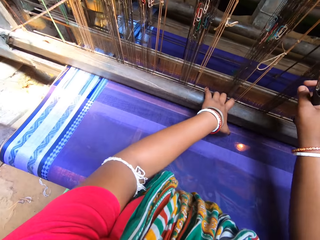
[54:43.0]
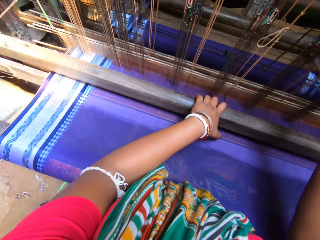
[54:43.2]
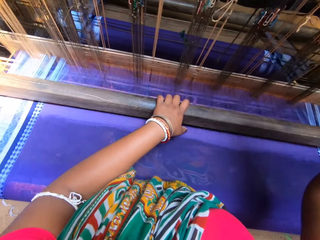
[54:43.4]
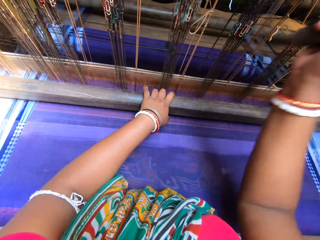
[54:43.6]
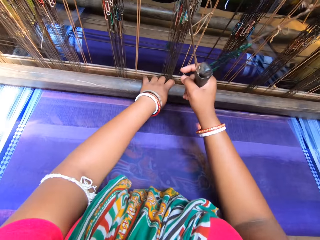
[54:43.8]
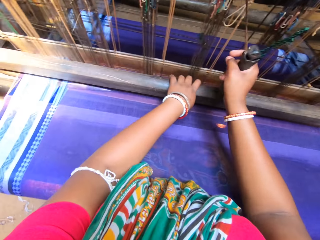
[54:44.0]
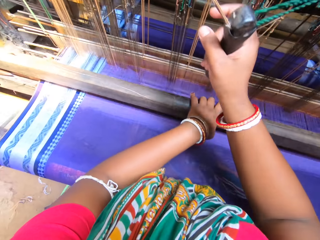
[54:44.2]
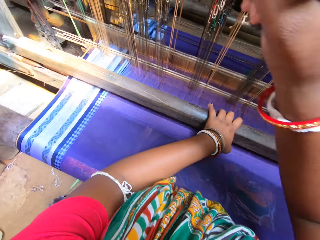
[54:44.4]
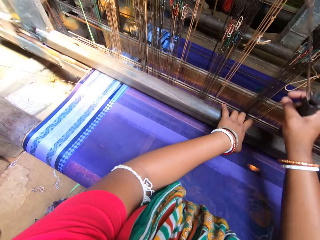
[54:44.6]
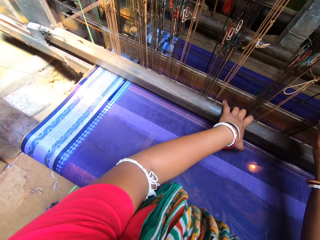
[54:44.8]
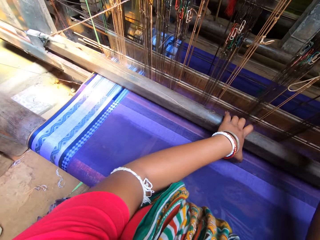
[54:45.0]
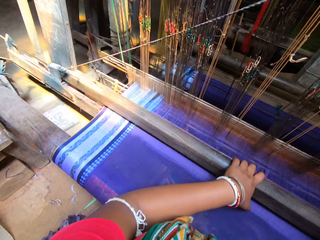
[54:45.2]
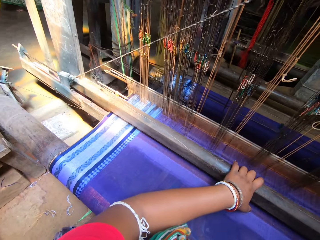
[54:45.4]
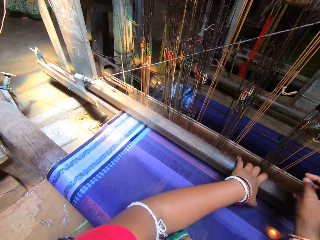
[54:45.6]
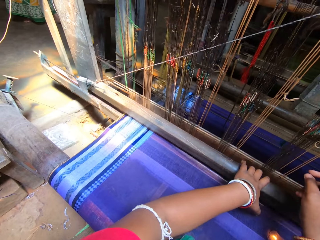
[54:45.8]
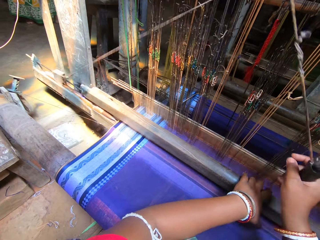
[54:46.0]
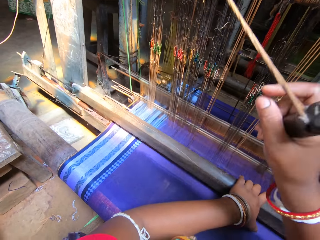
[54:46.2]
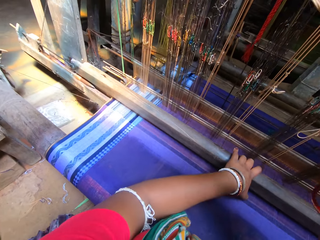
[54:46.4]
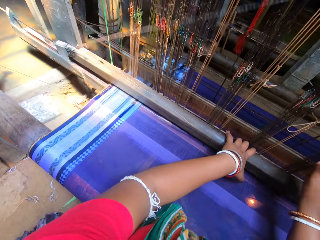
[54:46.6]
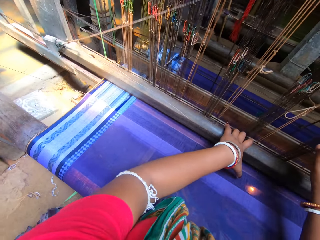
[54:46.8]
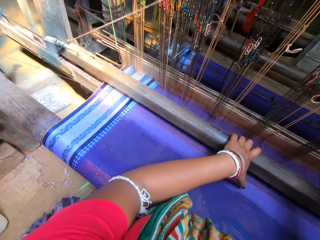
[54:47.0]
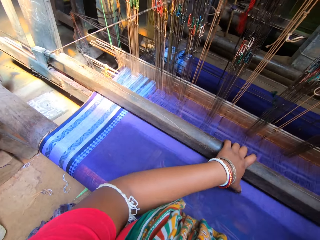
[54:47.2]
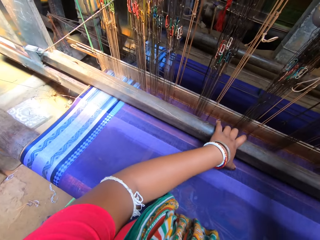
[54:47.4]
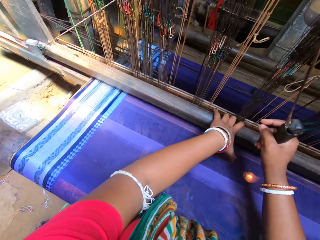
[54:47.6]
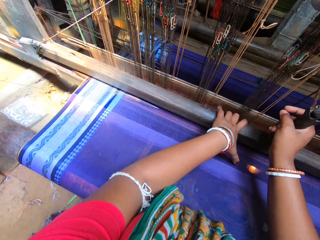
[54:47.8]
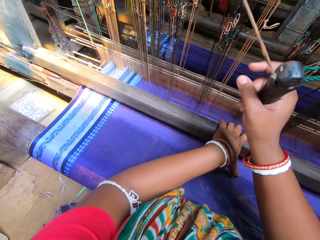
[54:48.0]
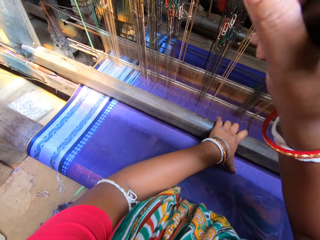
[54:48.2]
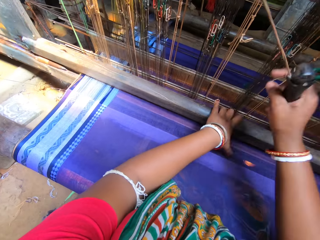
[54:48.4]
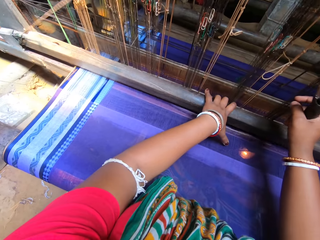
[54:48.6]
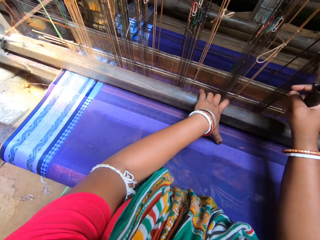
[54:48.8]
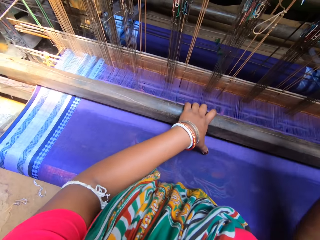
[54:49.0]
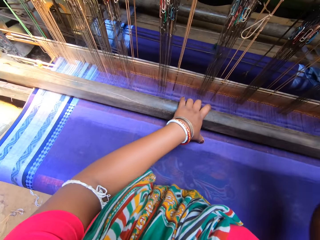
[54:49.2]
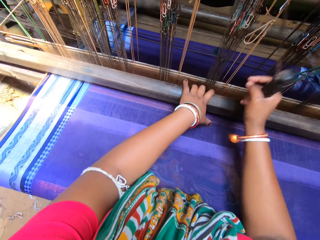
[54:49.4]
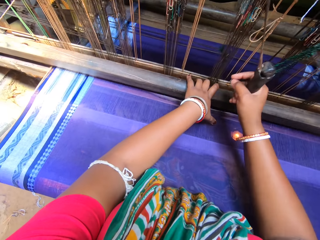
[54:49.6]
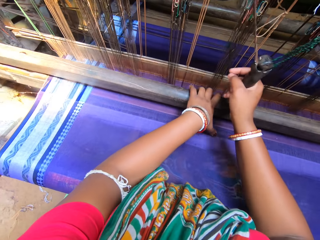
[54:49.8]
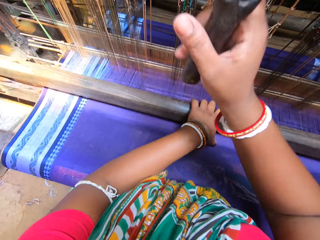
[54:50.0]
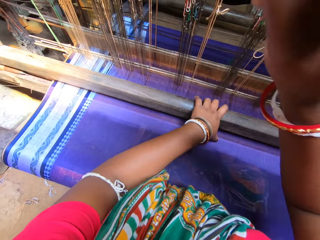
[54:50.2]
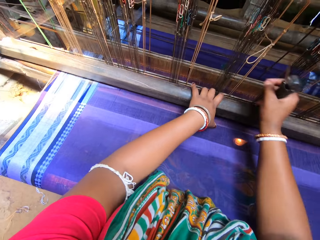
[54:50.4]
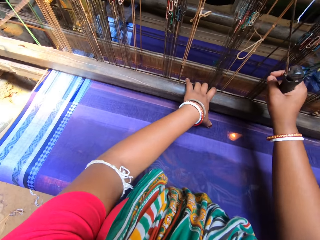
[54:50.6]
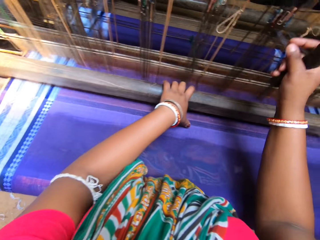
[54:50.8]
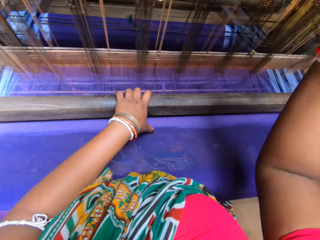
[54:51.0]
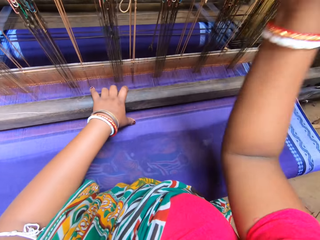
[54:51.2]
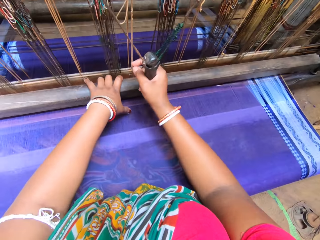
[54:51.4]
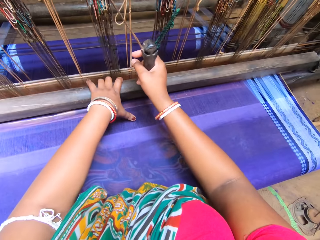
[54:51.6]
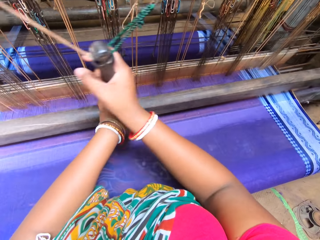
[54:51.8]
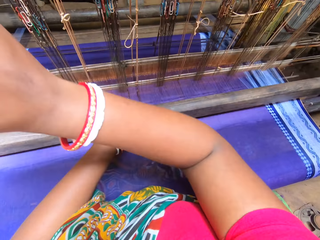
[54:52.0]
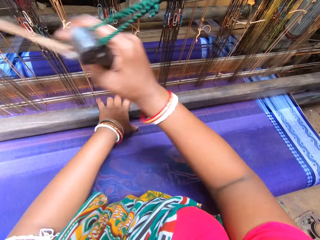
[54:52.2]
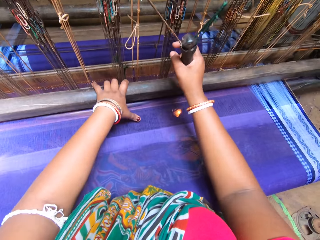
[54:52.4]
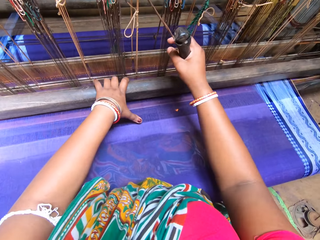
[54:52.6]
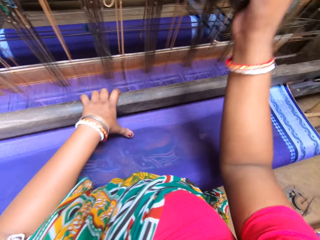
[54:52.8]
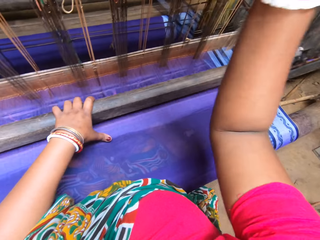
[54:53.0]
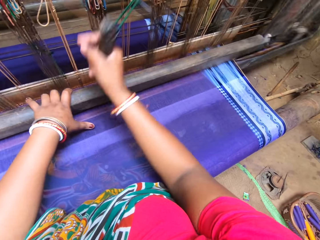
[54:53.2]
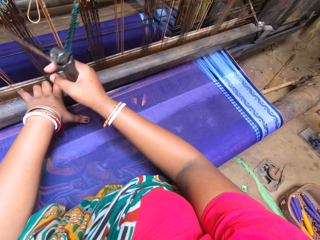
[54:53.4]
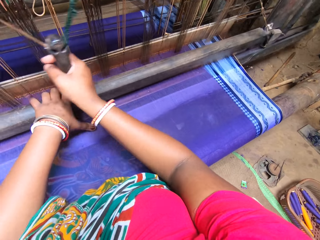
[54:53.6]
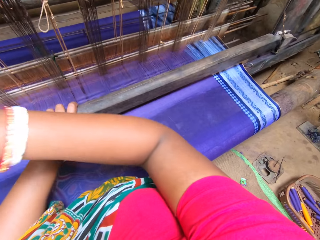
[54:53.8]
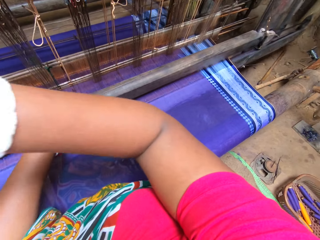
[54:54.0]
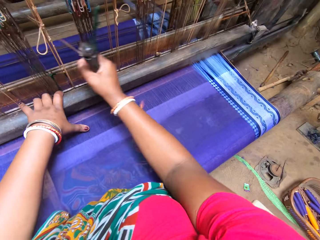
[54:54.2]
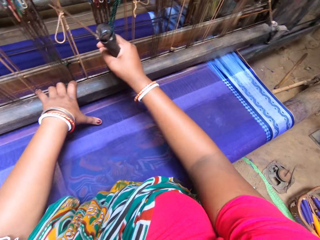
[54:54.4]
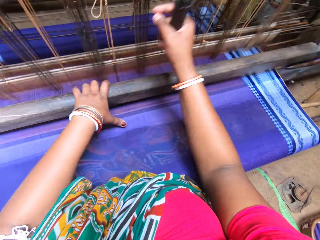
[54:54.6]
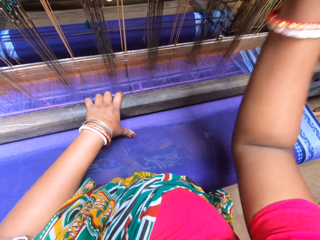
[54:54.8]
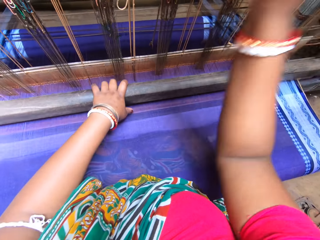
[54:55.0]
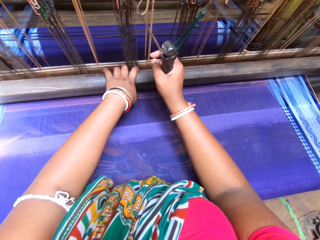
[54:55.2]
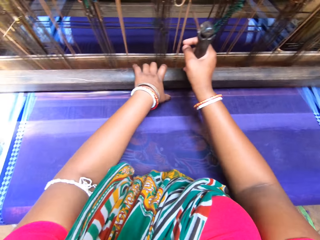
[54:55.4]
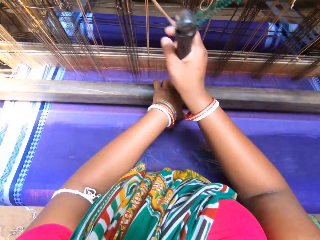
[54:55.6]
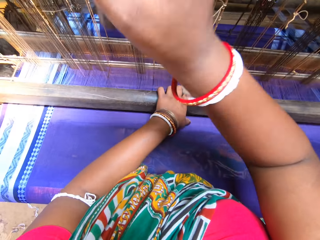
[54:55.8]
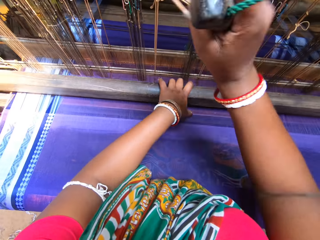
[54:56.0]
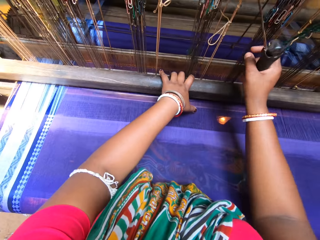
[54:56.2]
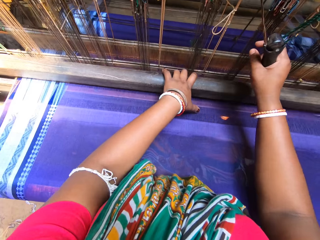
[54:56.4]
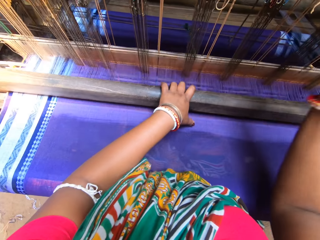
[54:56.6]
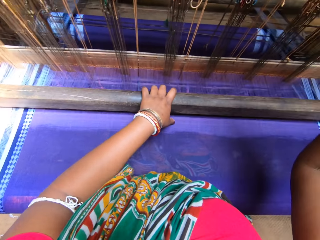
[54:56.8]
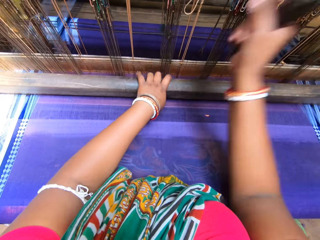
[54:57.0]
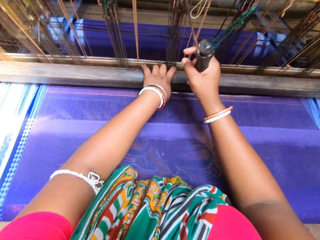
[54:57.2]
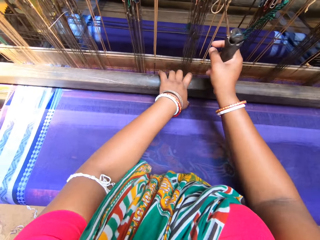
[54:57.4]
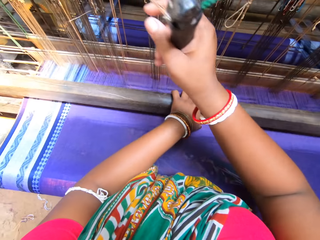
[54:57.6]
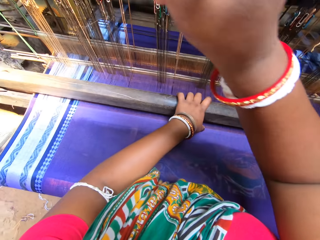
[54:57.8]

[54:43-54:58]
The camera wearer speaks to a person. They sew the cloth on the machine. The person speaks to the camera wearer. The camera wearer speaks to the person. They sew the cloth on the machine. They speak to the person. The person speaks to the camera wearer. The camera wearer sews the cloth on the machine.

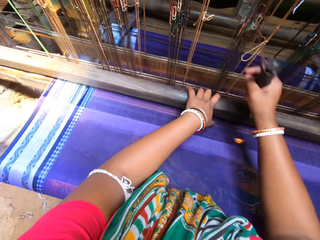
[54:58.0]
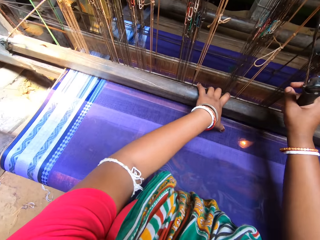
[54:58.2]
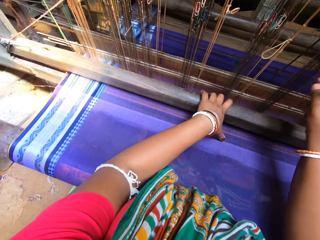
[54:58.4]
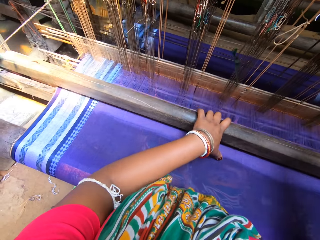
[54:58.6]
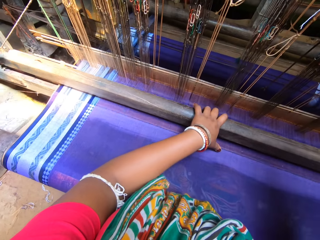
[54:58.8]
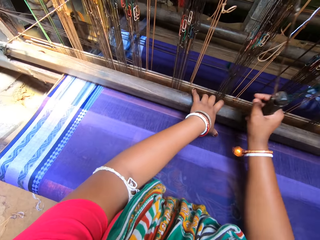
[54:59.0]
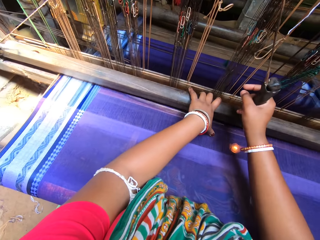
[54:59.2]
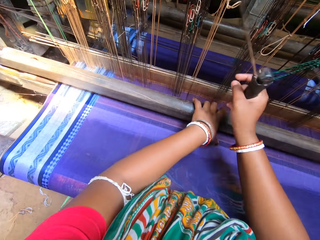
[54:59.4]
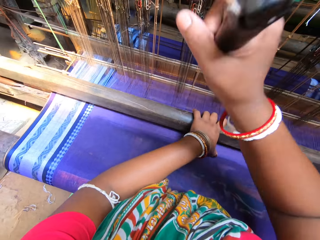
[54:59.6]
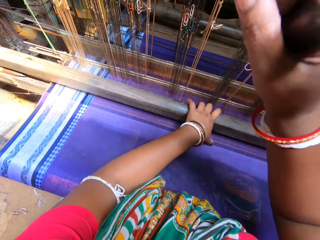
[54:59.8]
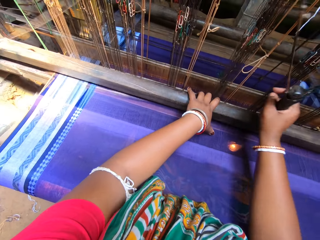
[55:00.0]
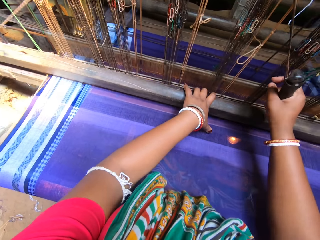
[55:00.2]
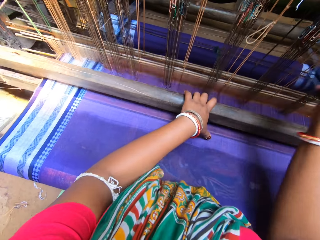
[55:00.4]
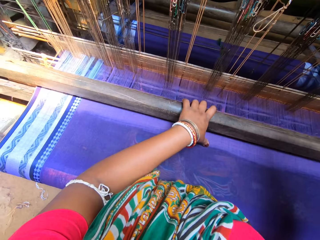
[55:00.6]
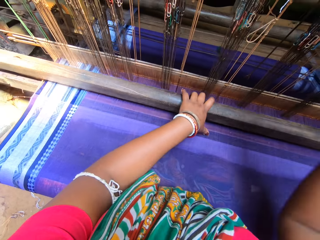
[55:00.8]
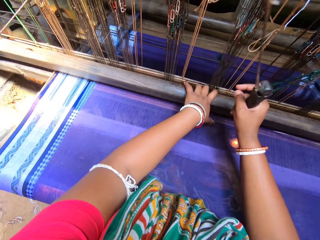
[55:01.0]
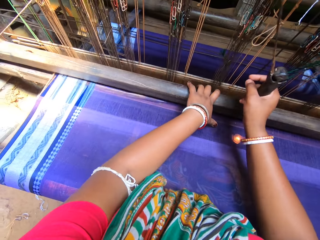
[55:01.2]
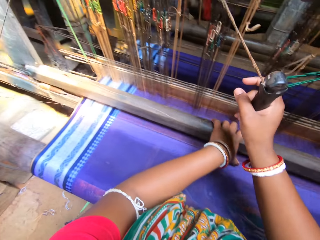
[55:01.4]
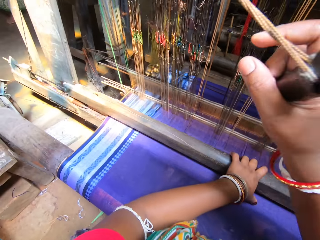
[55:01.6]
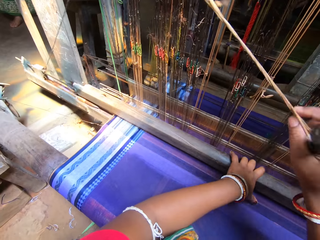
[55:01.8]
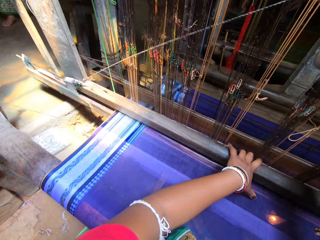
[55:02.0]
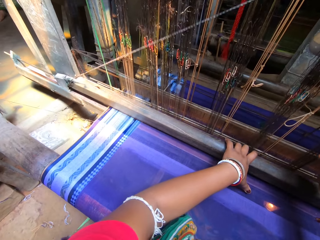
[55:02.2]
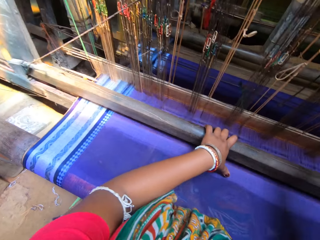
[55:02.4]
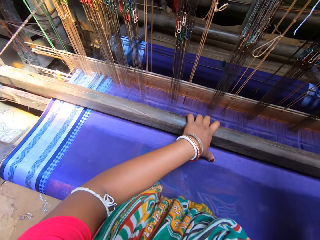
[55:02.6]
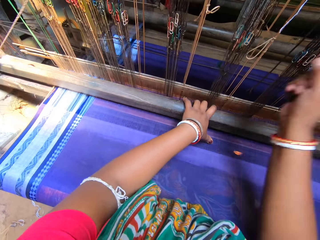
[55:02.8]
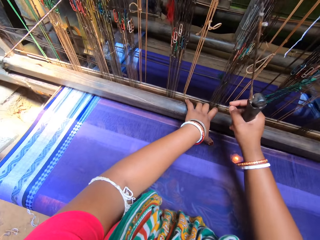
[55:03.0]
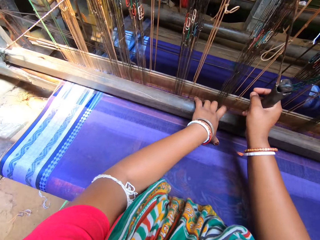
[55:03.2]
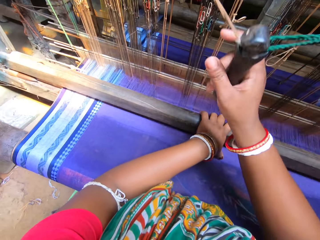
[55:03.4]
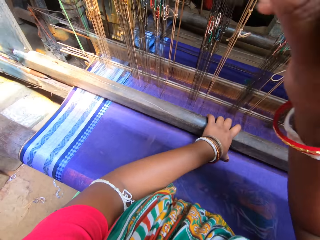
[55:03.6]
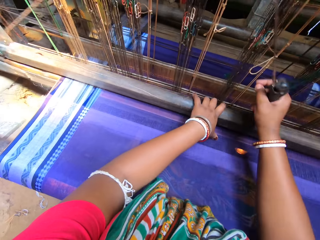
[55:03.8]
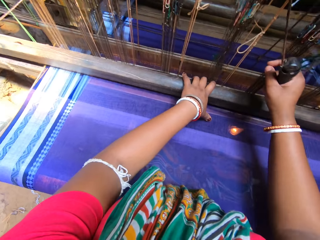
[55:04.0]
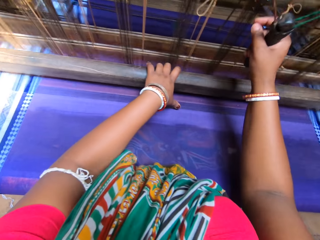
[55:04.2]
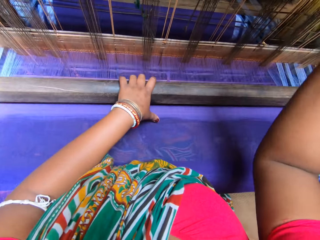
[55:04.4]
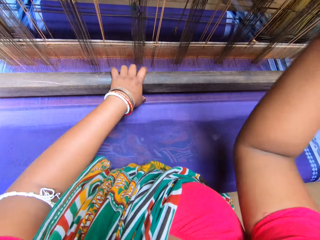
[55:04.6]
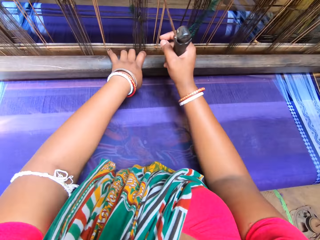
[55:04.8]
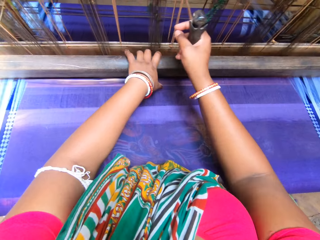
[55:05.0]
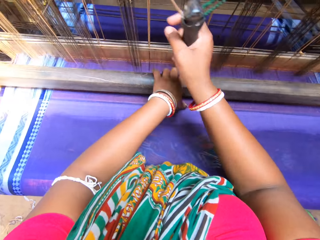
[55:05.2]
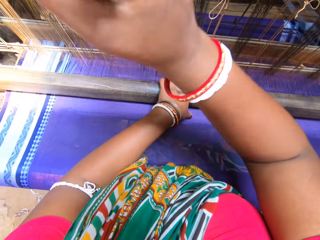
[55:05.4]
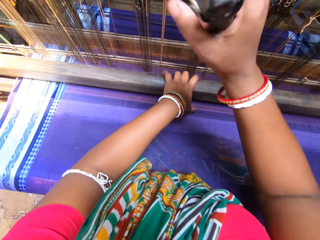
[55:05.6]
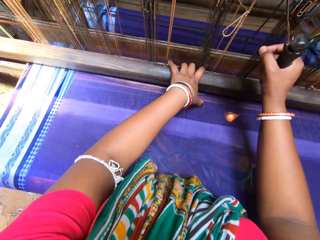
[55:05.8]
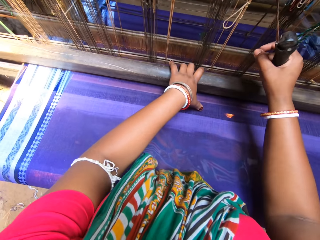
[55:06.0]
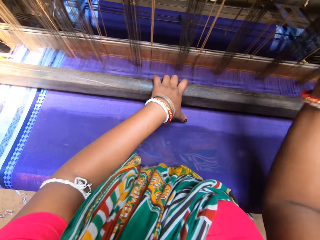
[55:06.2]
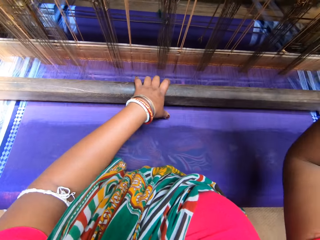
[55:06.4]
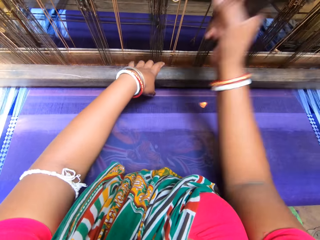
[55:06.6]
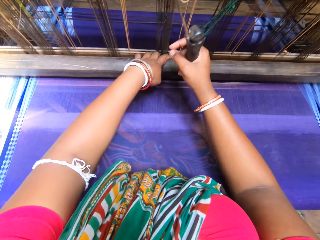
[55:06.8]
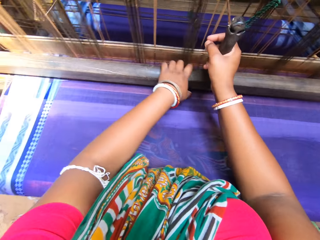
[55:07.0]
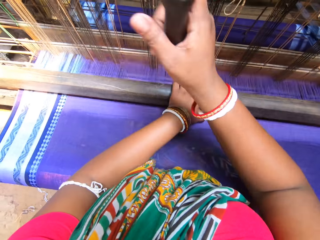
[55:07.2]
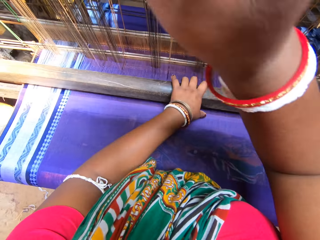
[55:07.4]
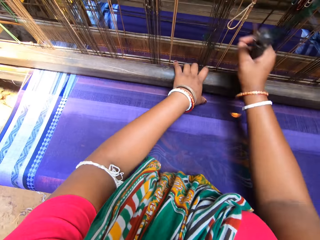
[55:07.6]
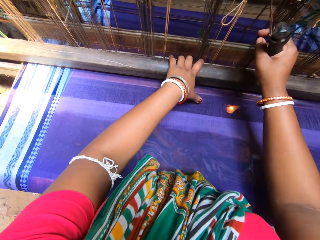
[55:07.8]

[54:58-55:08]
The camera wearer speaks to a person.
